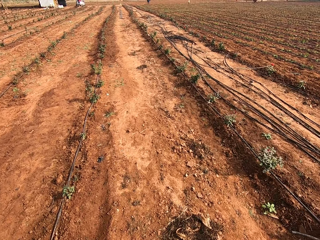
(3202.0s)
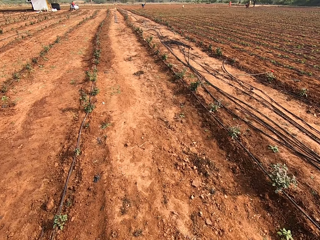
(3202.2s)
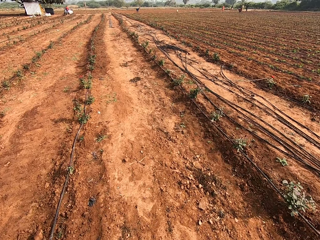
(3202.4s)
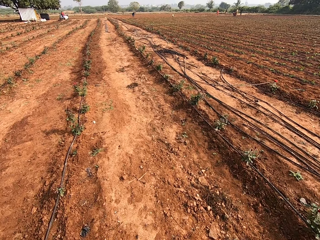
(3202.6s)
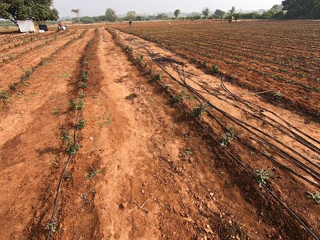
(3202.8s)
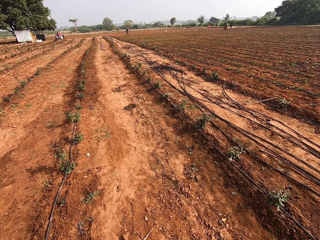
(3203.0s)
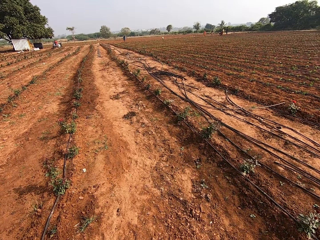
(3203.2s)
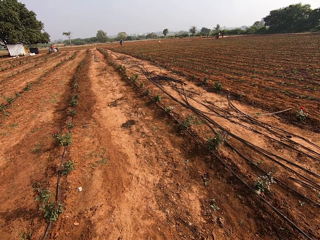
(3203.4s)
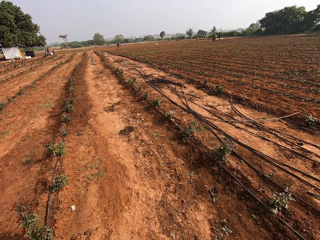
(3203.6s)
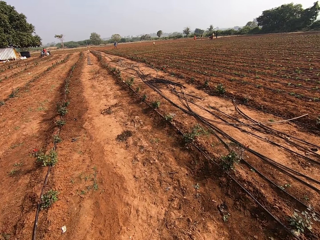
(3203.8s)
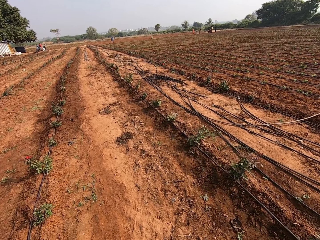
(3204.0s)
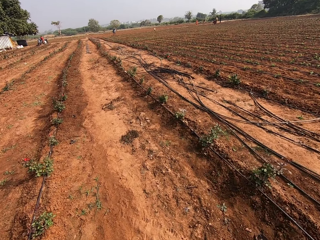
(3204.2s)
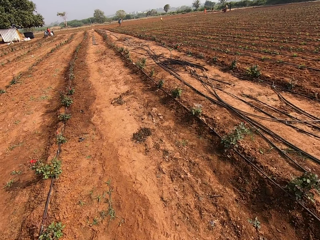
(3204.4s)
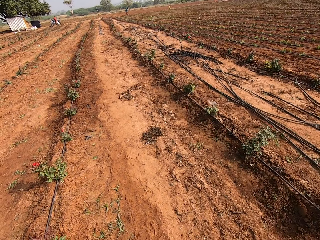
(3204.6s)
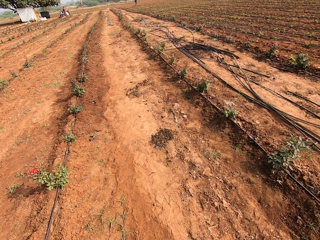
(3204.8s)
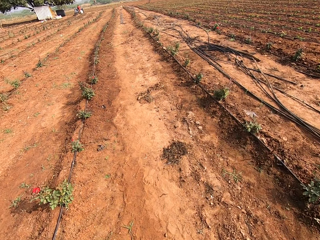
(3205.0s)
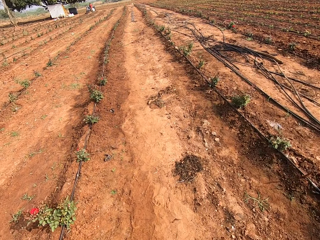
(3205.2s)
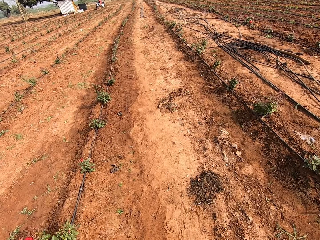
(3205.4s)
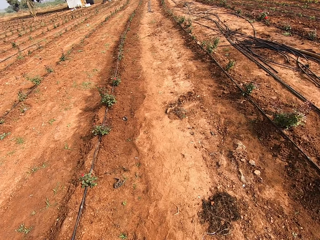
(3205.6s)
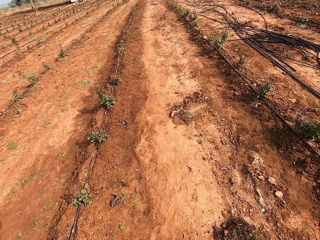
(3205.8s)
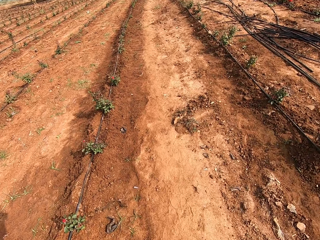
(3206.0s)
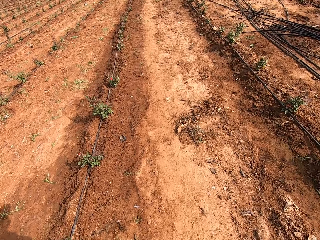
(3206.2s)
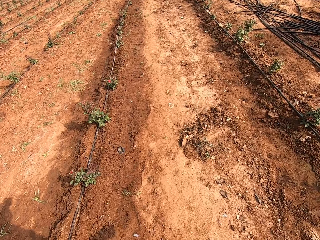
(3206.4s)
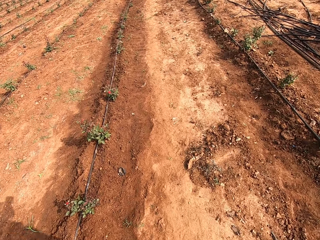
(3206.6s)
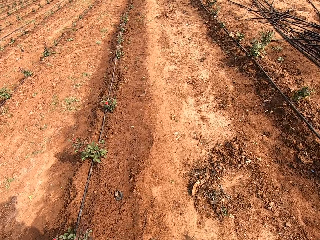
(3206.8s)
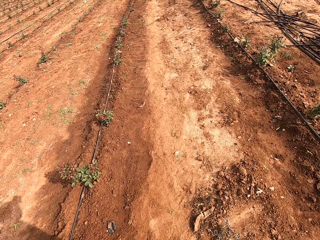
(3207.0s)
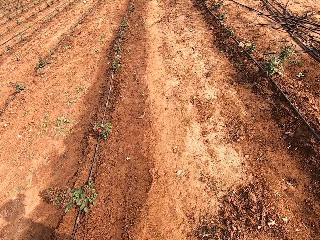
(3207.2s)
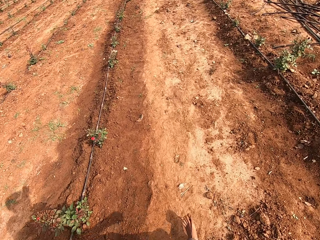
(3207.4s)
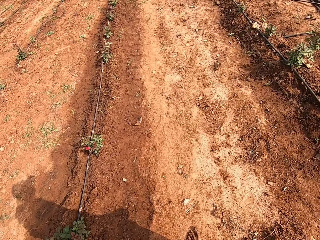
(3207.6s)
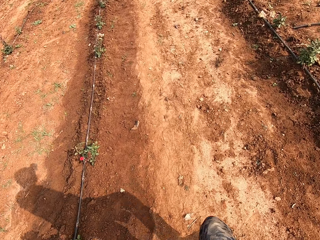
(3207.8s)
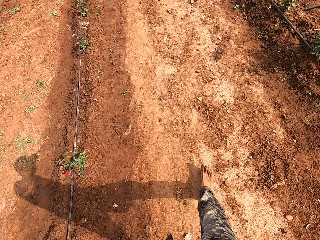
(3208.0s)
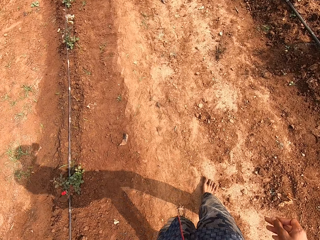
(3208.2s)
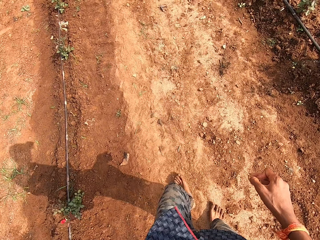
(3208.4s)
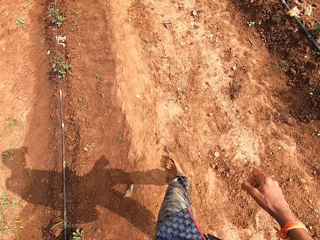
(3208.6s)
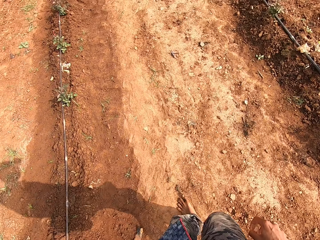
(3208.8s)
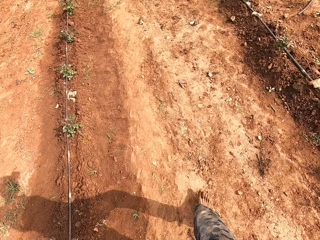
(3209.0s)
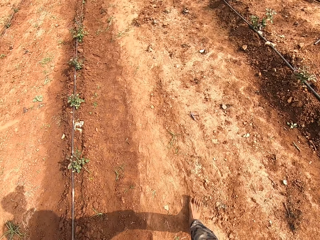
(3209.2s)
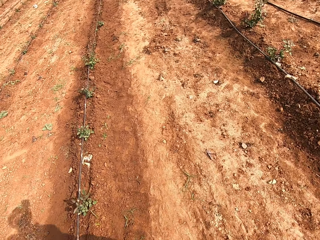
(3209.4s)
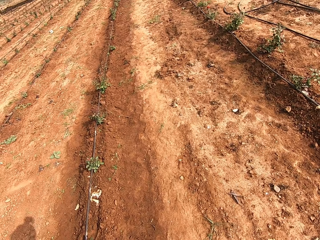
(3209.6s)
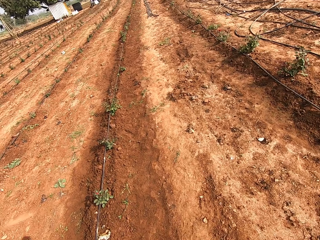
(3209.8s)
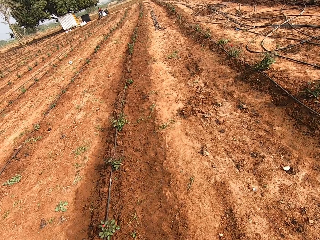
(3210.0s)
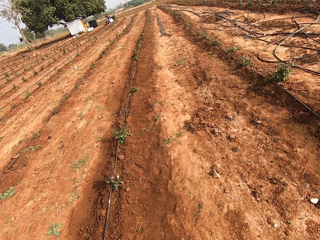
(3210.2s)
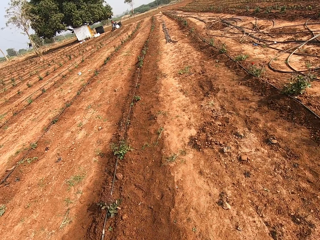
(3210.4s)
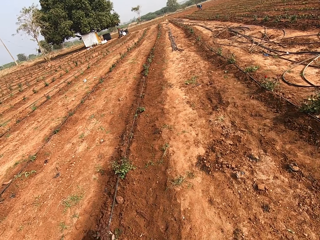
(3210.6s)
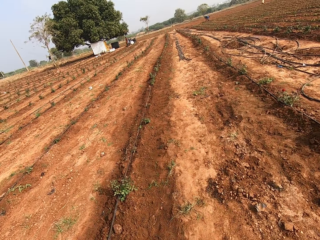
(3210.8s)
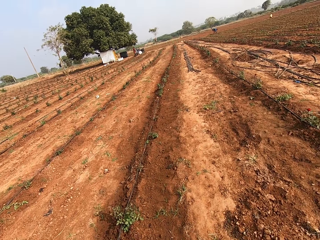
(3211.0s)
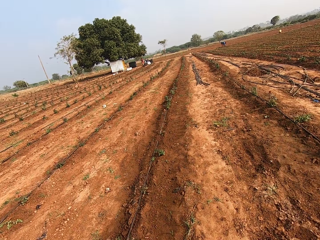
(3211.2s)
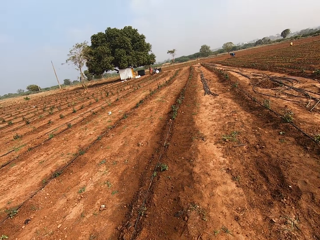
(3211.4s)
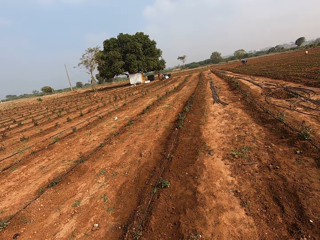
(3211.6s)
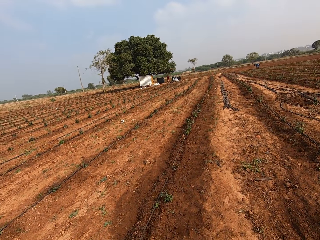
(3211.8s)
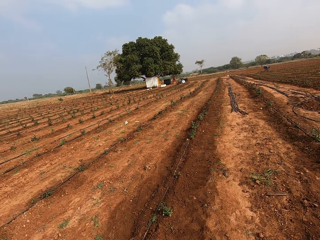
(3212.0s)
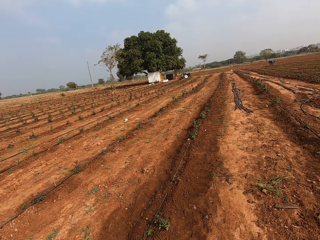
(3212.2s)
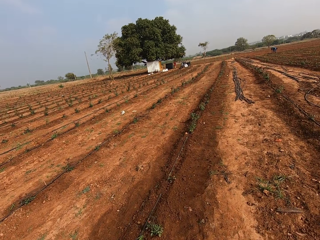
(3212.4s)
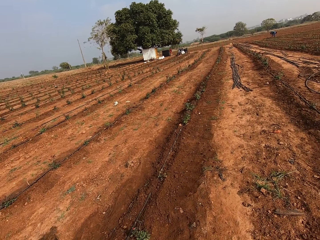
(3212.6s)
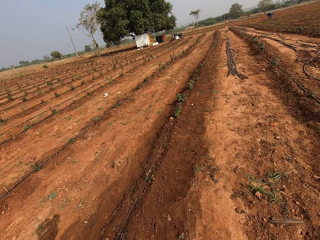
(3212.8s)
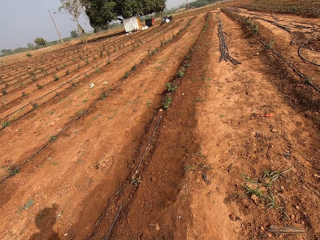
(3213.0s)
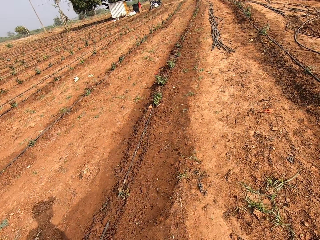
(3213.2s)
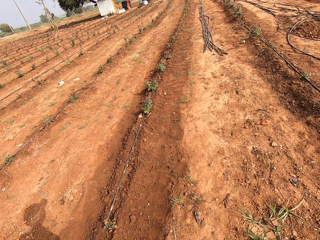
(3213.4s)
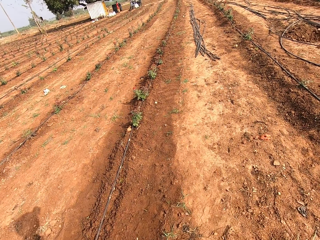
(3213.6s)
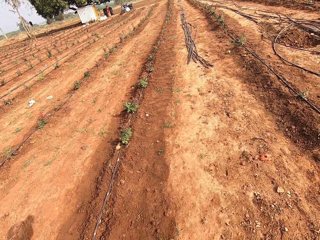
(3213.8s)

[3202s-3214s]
The camera wearer looks at the ground. They stare at the field. They look at the ground. They step ahead. They swing the right hand. They look ahead. They stare at the field.

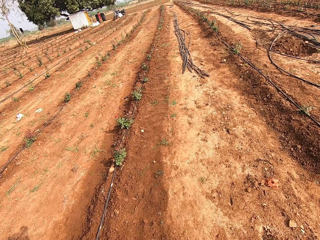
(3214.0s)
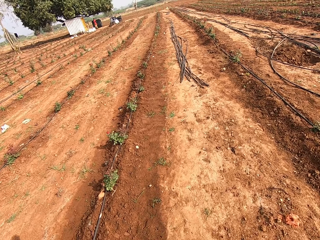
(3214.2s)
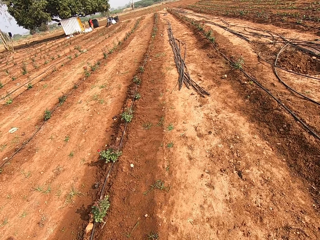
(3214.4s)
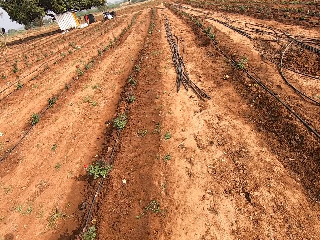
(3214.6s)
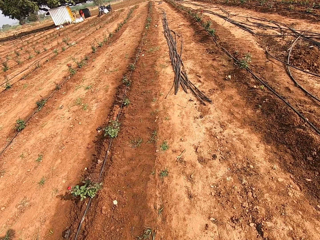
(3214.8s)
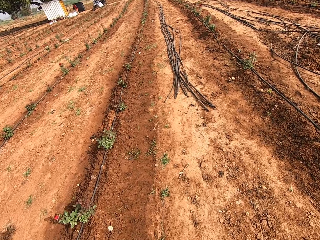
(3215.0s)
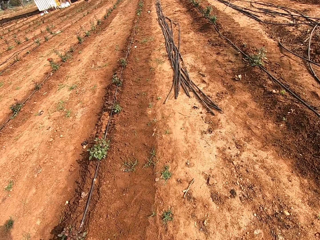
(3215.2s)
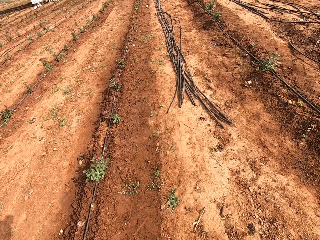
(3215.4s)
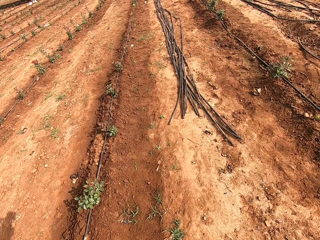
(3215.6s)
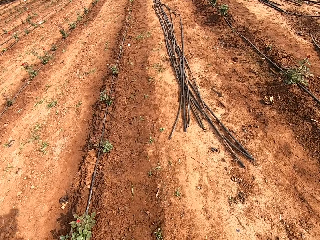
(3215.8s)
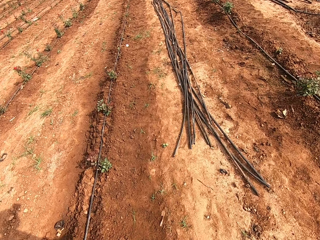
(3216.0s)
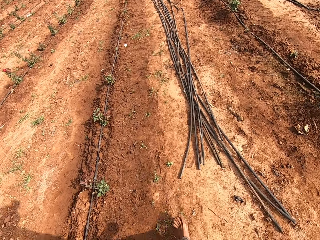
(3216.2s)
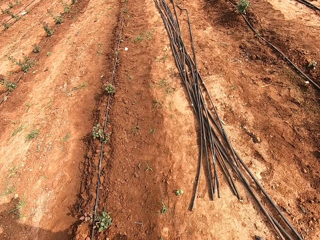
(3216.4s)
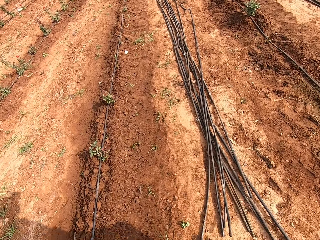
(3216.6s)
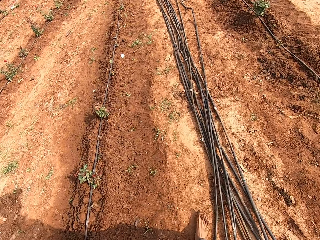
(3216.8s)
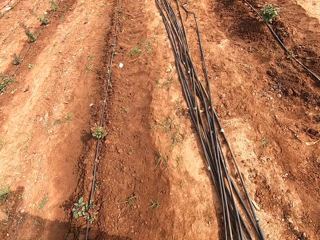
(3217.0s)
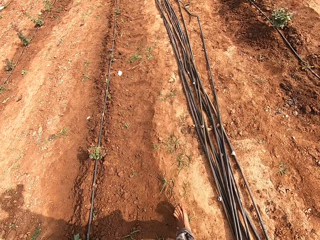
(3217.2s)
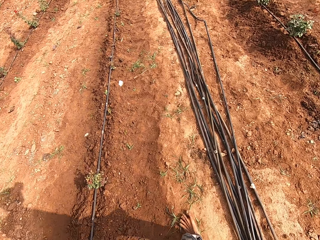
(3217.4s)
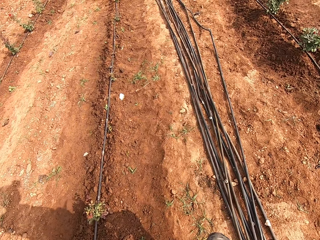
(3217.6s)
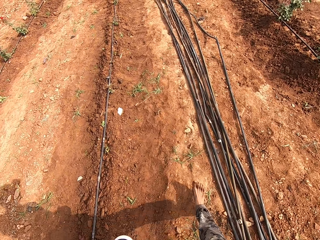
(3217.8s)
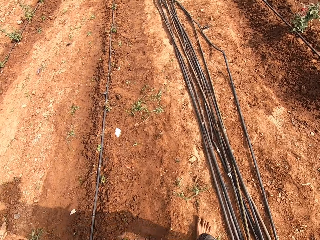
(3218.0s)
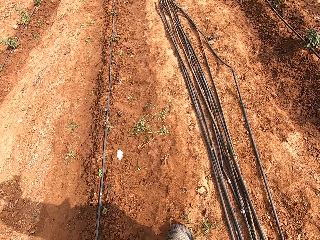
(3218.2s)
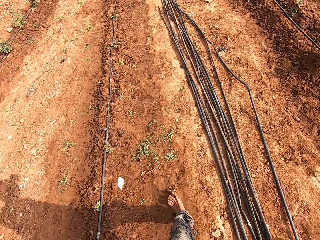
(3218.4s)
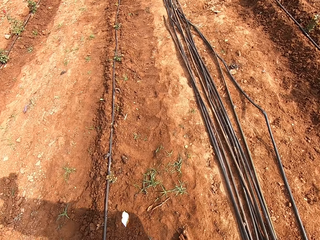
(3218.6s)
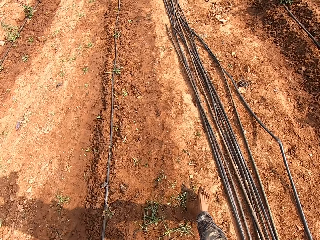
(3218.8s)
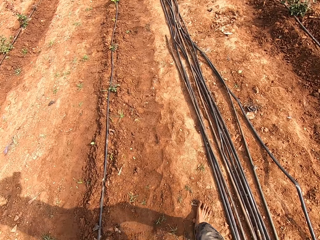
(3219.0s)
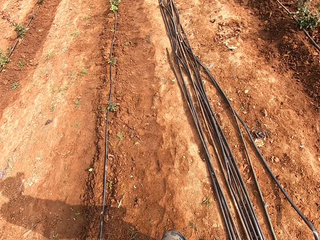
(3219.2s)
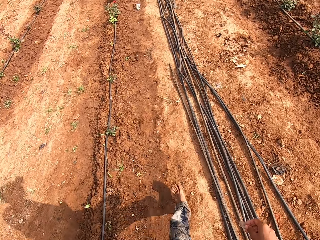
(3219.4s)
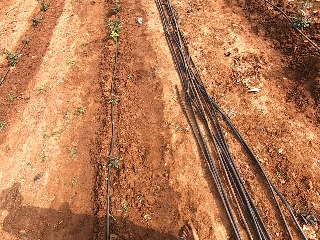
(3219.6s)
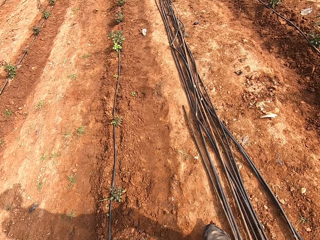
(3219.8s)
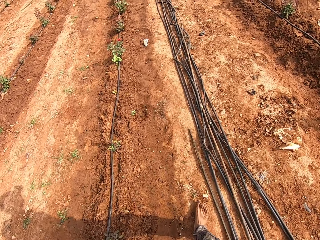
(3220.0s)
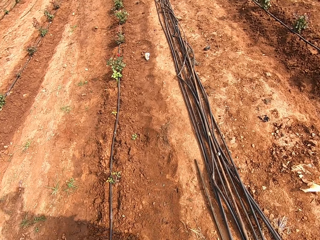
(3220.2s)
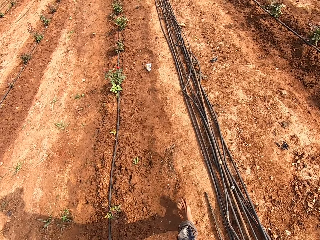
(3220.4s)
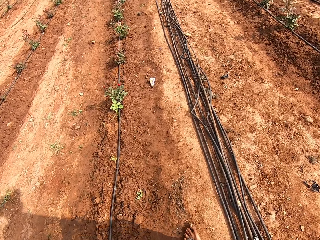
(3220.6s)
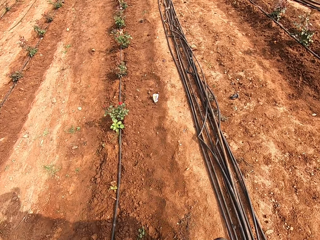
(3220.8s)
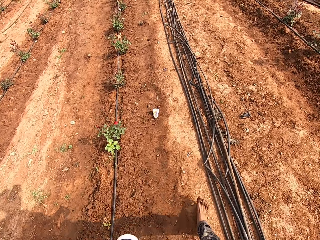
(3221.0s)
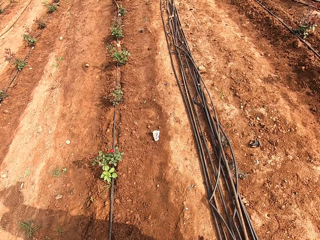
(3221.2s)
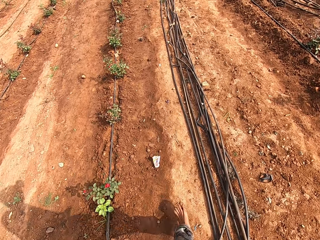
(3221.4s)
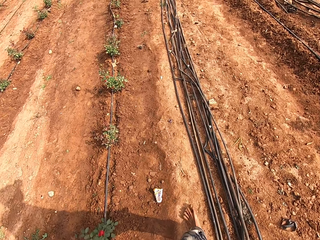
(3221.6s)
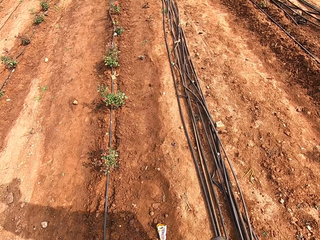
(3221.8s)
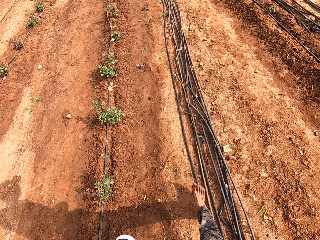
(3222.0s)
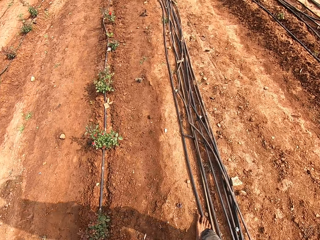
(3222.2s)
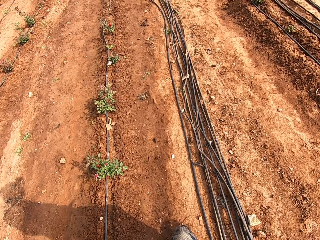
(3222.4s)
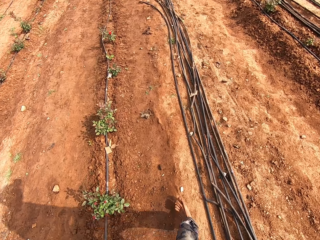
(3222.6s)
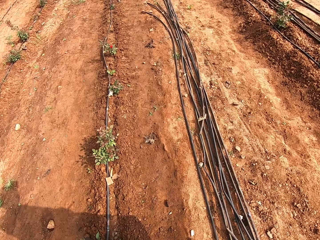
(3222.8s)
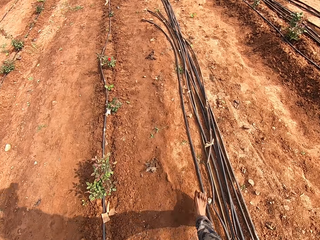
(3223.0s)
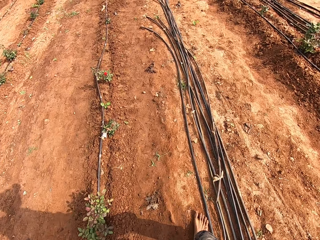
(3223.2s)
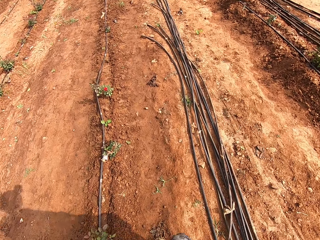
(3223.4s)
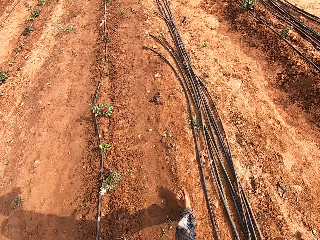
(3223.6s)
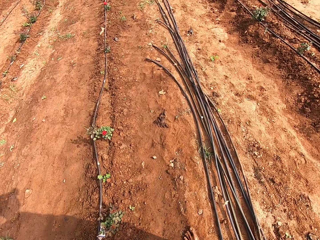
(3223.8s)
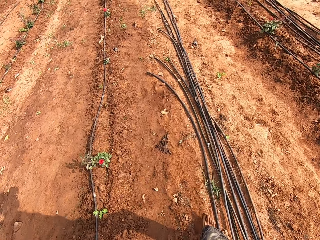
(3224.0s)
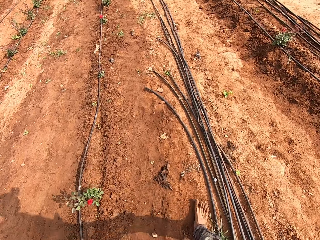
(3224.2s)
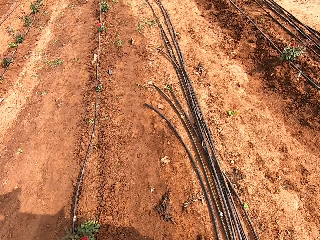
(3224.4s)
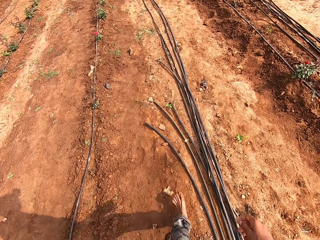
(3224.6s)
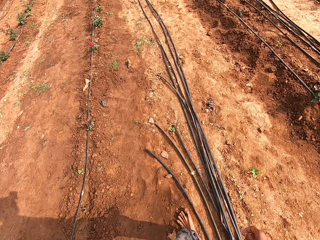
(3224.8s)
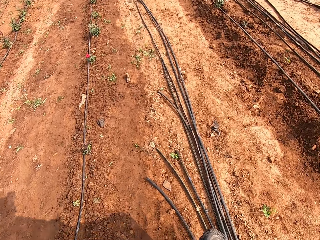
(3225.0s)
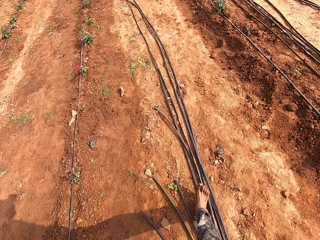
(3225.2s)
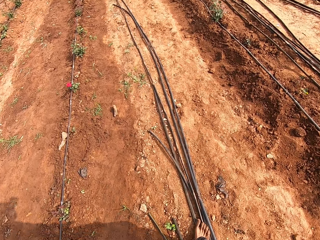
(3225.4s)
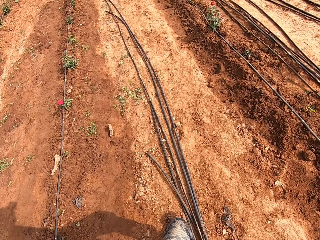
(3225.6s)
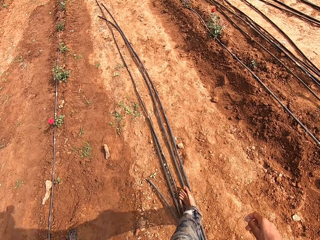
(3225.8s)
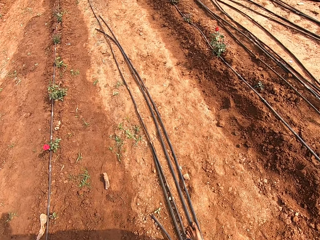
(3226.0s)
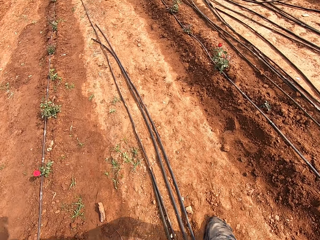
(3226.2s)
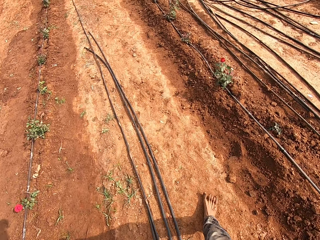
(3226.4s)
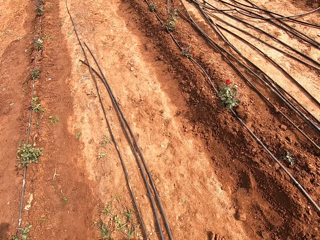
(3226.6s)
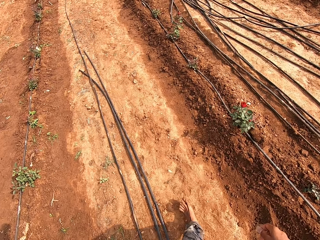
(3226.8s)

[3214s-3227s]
The camera wearer looks at the ground. They look at the ground again. They step ahead. They step ahead again. They look at the ground. They step ahead. They step ahead again.
